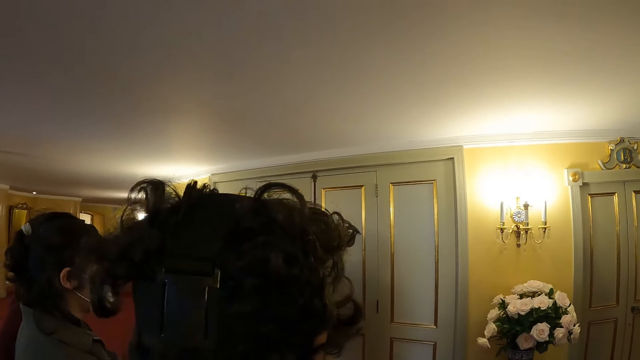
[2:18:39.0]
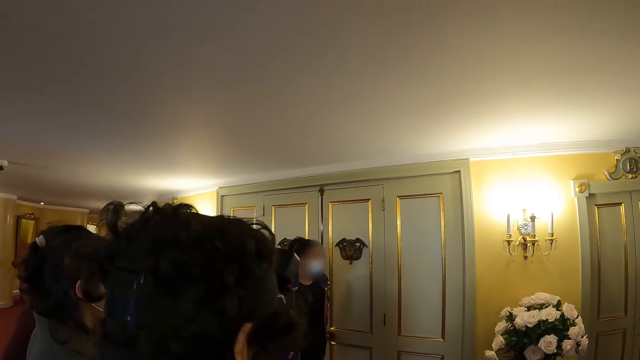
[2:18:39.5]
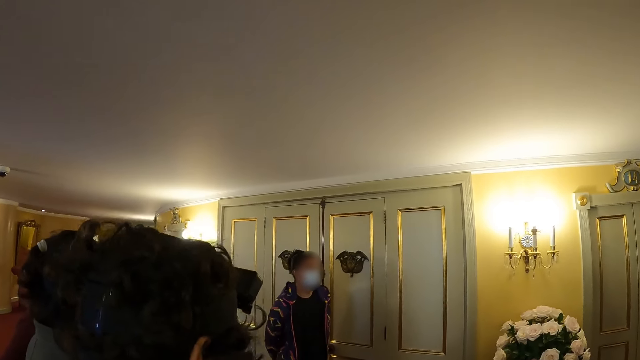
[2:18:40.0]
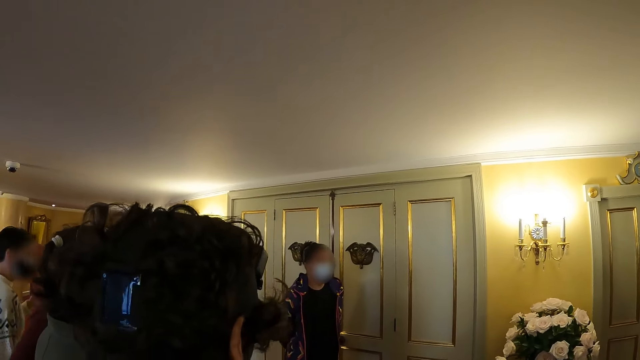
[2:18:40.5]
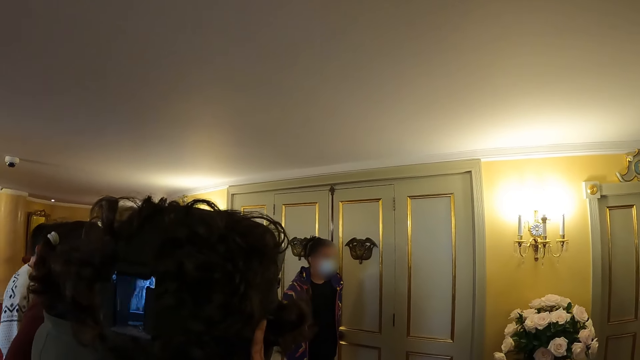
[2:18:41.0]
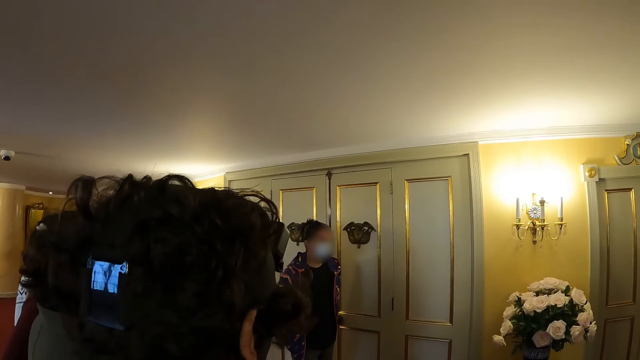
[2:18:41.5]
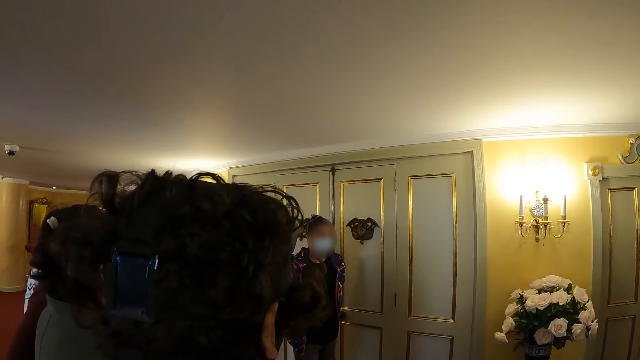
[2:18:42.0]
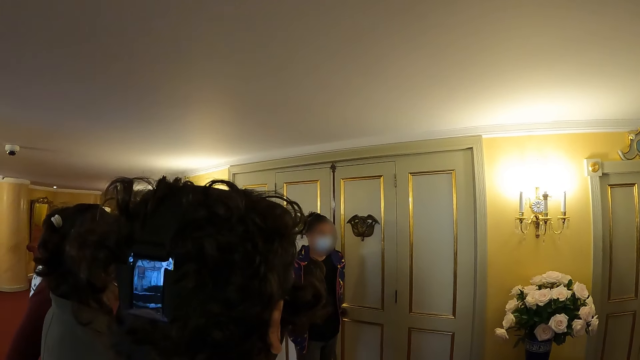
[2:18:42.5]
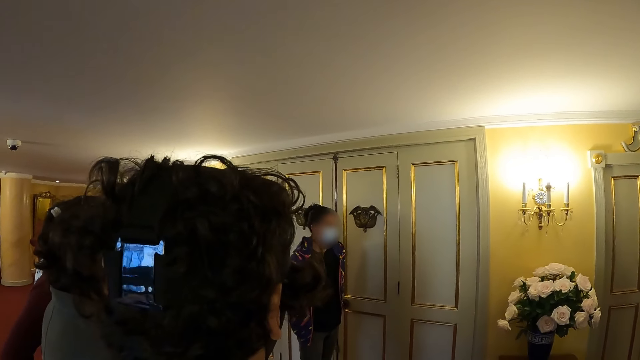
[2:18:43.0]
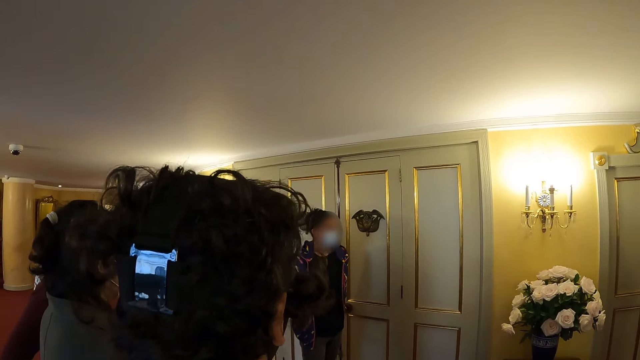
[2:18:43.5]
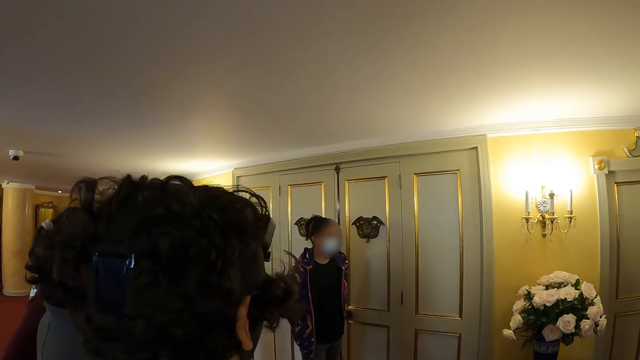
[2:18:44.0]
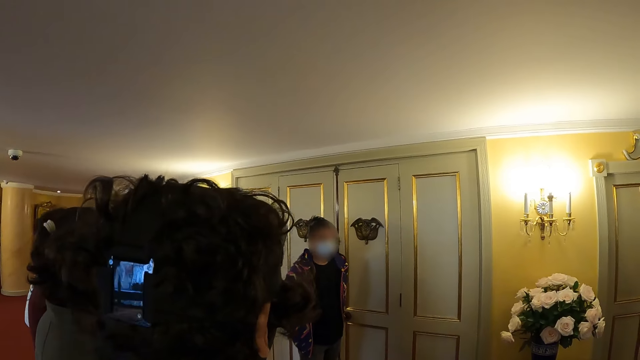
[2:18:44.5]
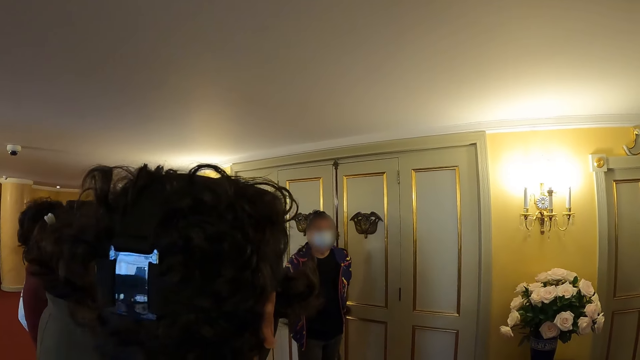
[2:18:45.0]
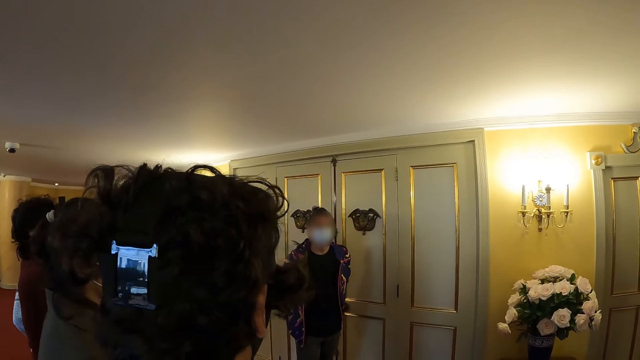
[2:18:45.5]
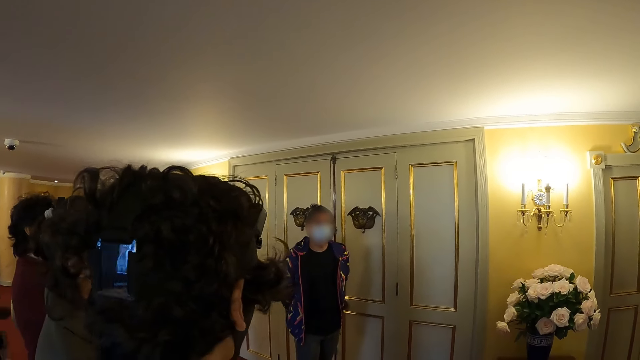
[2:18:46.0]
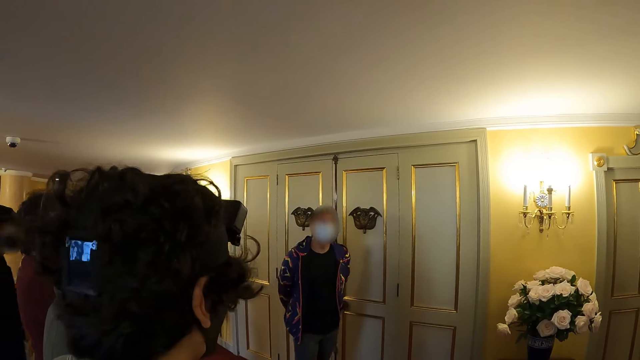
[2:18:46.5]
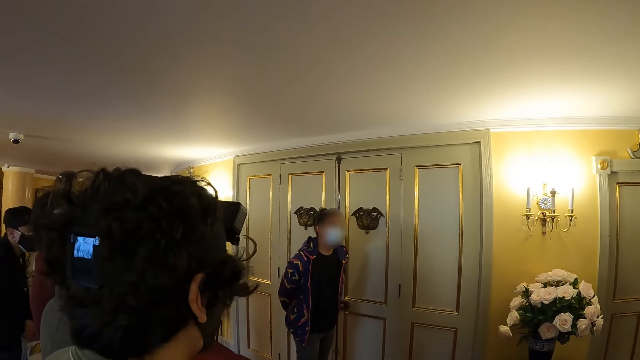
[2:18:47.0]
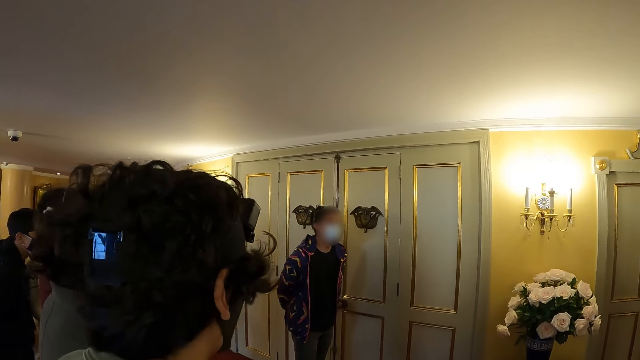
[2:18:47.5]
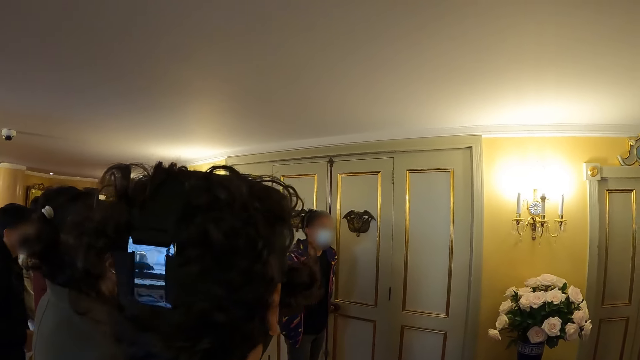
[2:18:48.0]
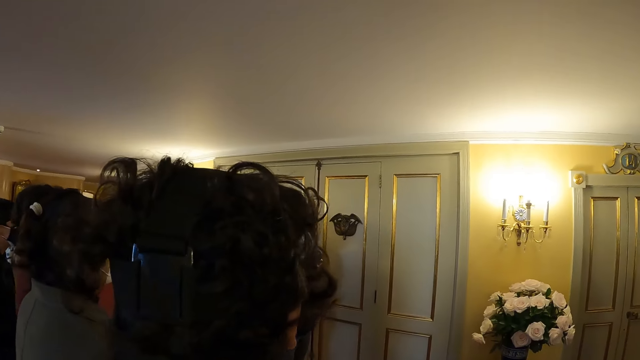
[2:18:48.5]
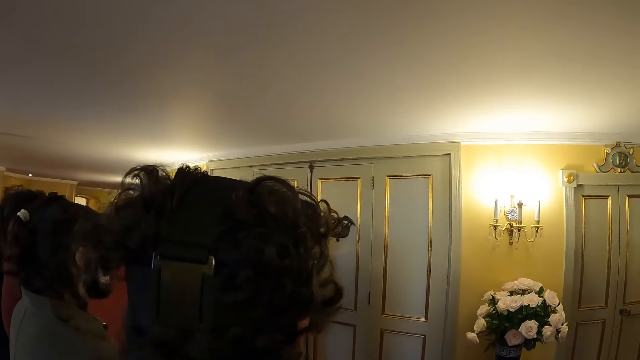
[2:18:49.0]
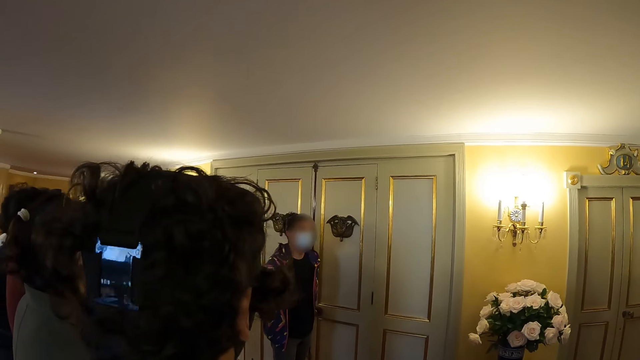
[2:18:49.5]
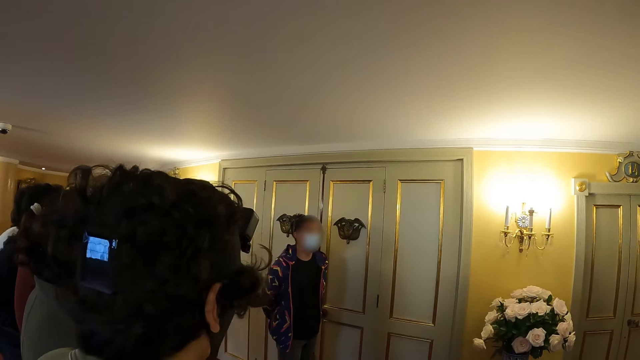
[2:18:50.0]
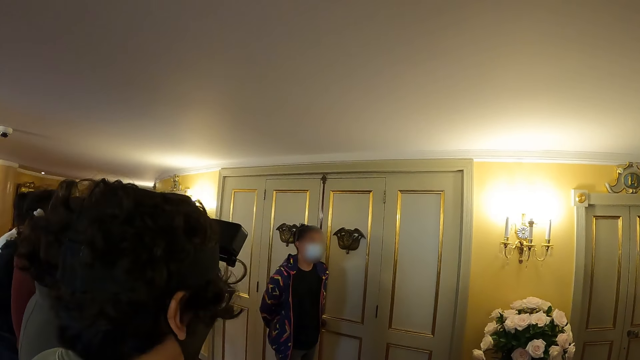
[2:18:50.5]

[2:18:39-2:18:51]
The camera wearer looks at a door.

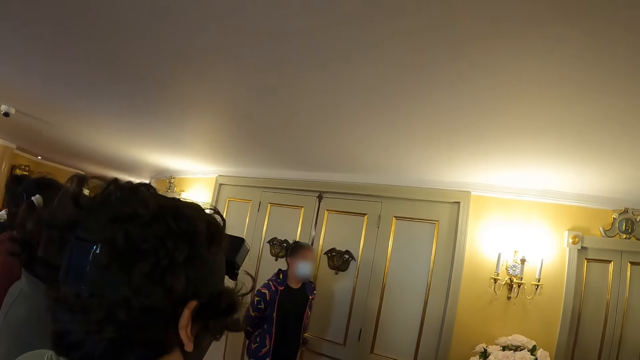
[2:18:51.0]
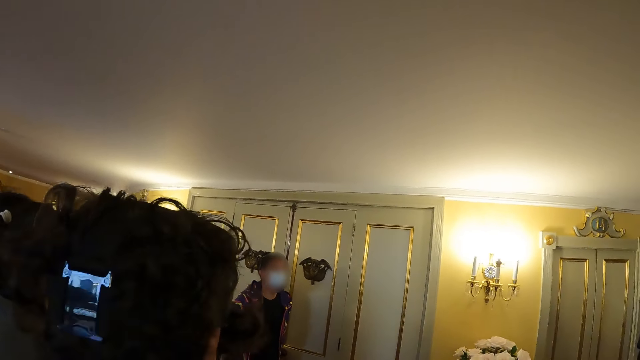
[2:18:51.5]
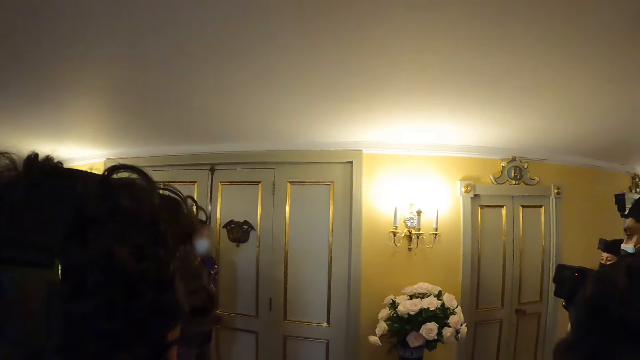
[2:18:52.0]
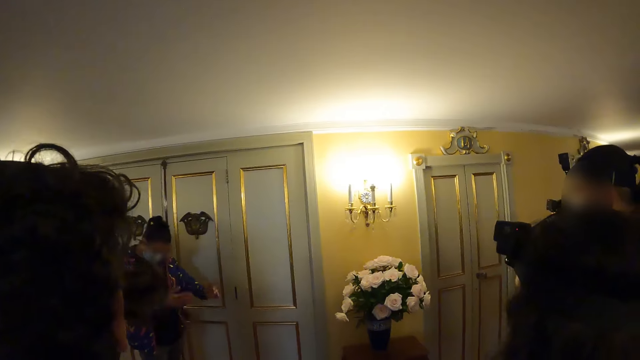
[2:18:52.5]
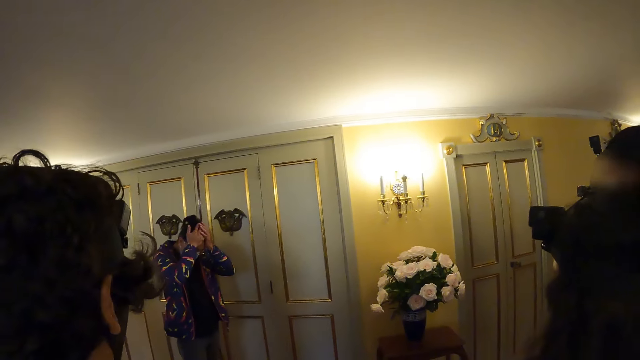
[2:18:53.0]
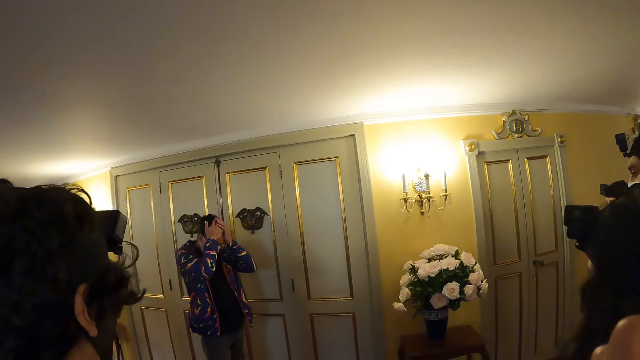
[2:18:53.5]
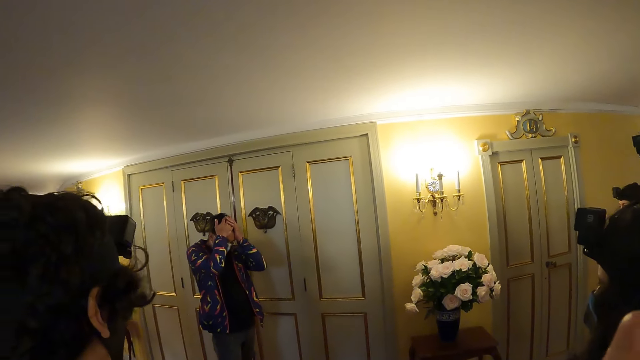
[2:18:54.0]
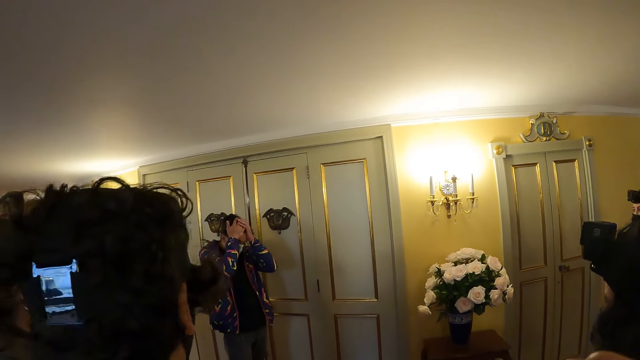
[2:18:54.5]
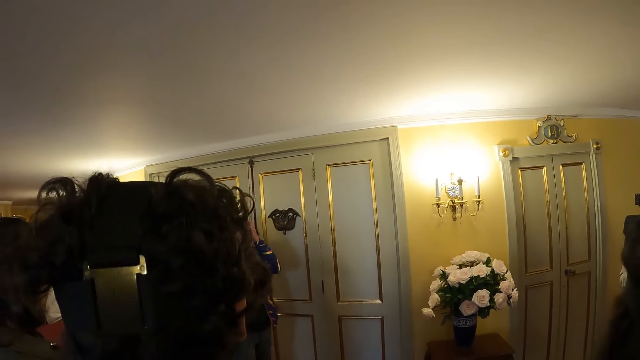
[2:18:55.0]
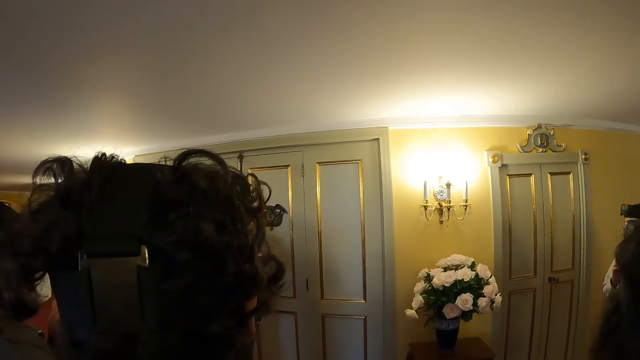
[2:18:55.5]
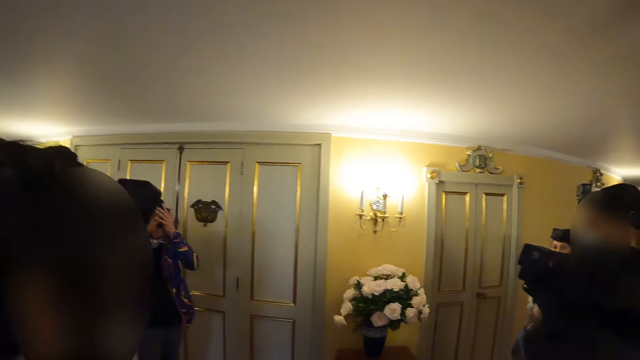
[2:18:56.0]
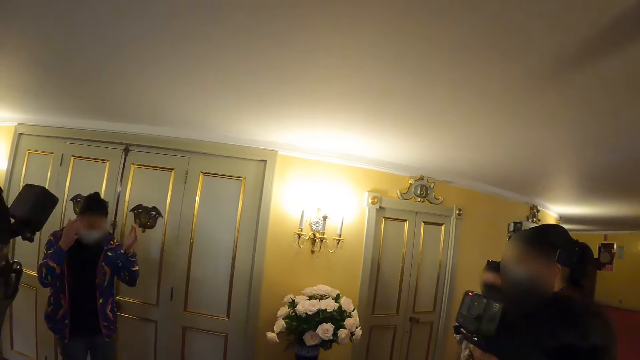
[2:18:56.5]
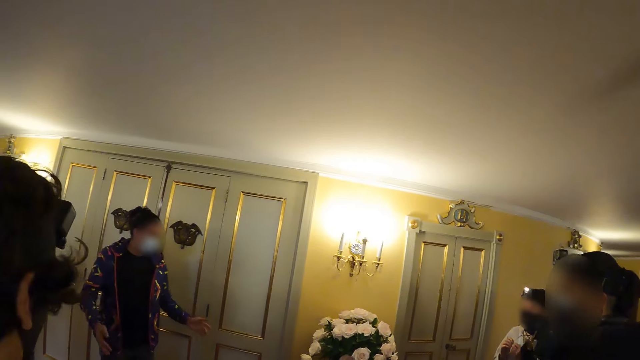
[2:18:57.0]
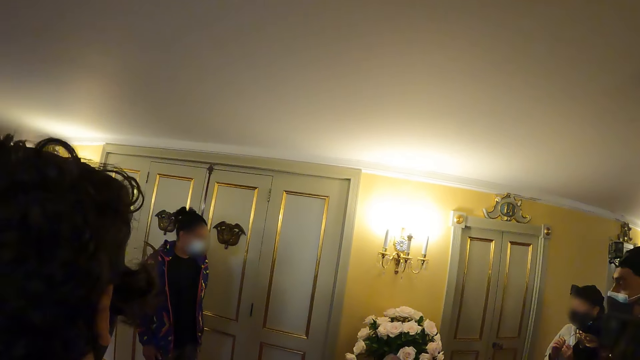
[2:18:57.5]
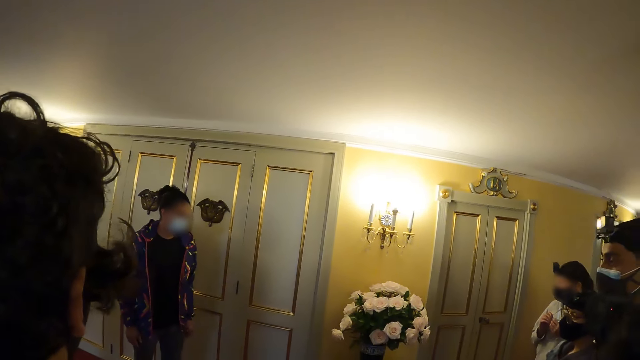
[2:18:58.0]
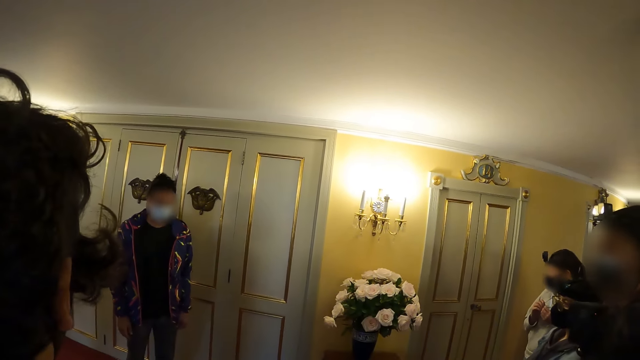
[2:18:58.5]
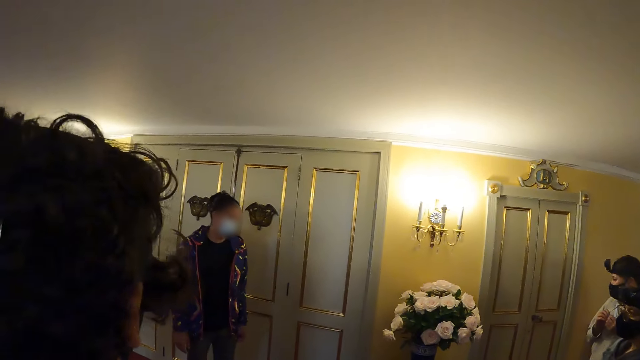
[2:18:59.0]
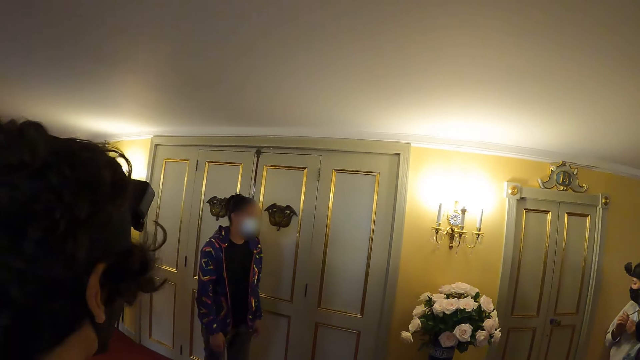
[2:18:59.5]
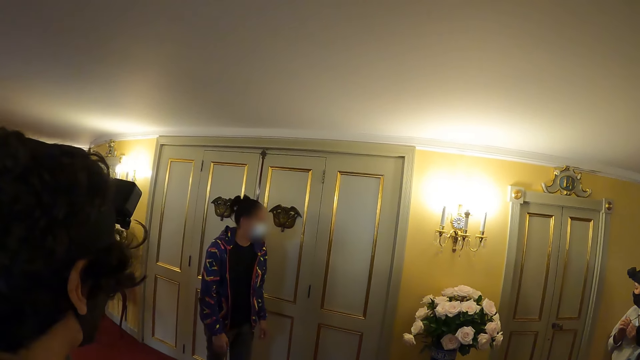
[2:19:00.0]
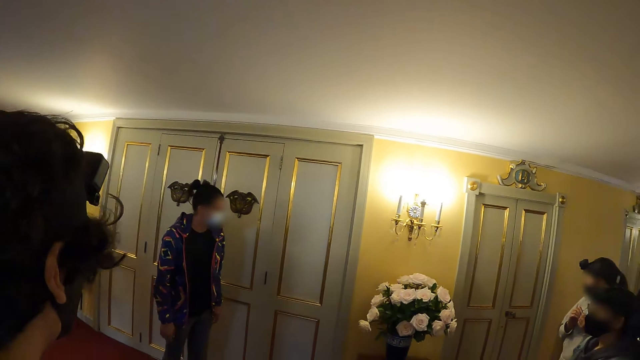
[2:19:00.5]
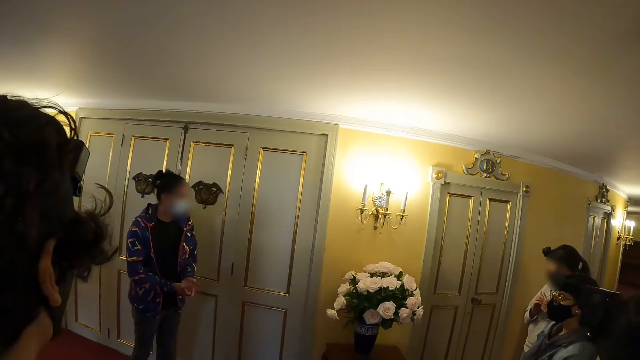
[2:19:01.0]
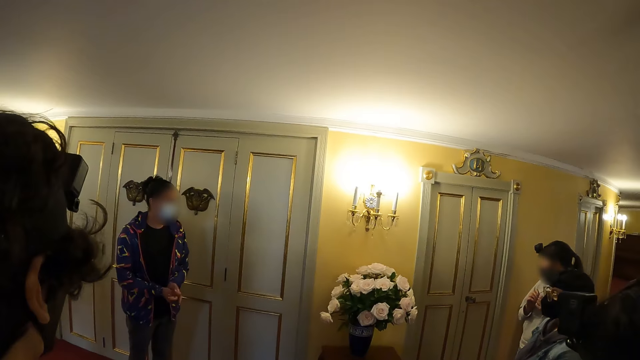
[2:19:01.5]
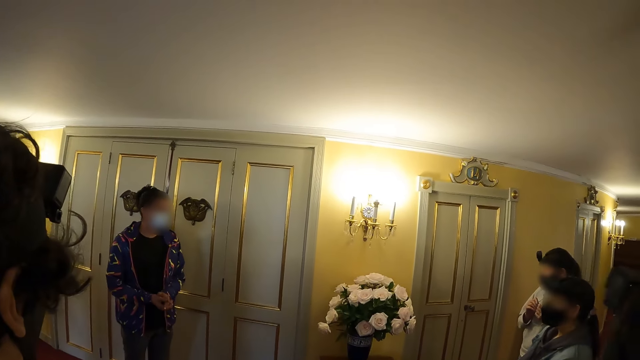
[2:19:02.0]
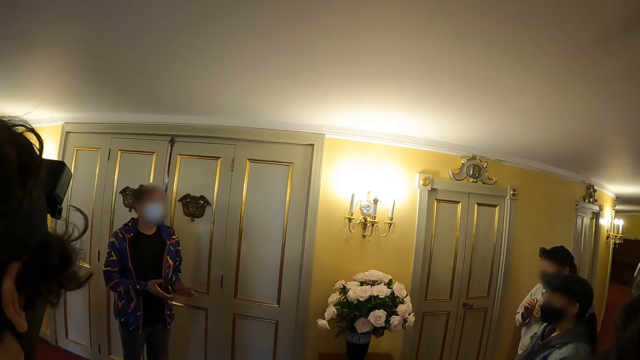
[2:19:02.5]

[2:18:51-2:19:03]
A woman touches the head. The woman lowers the hand.
